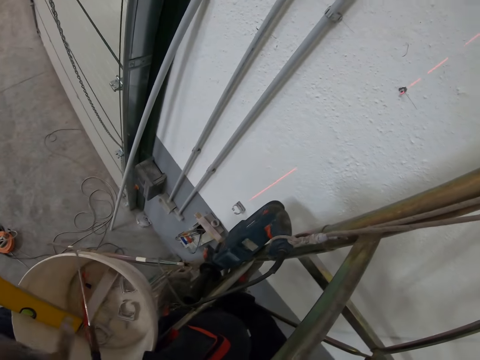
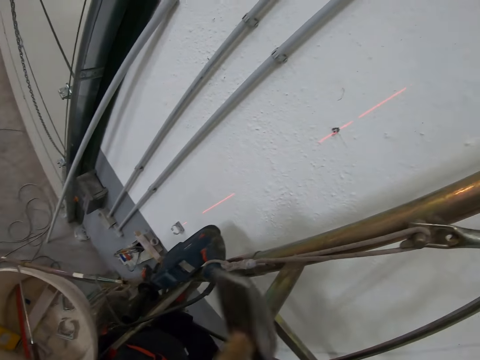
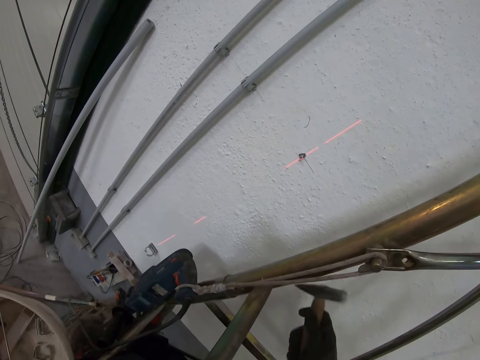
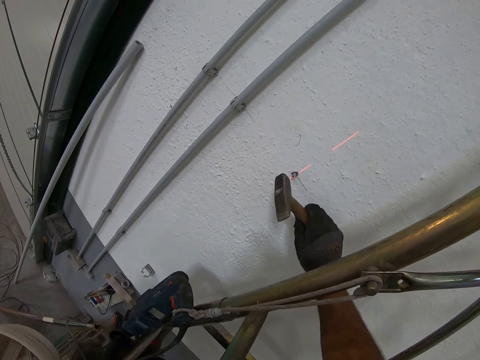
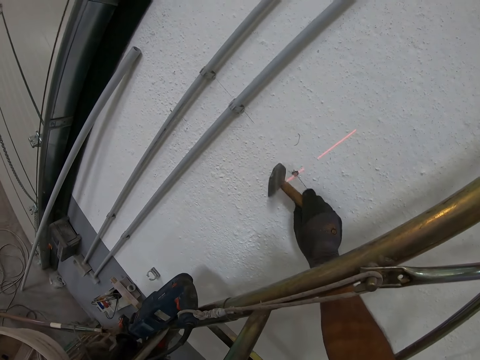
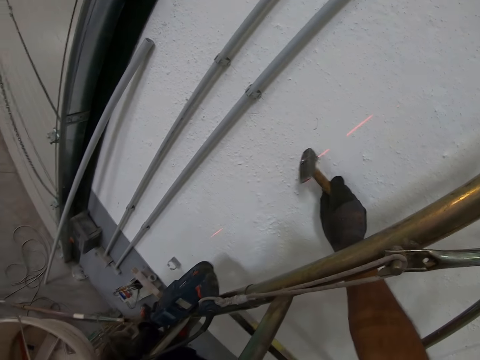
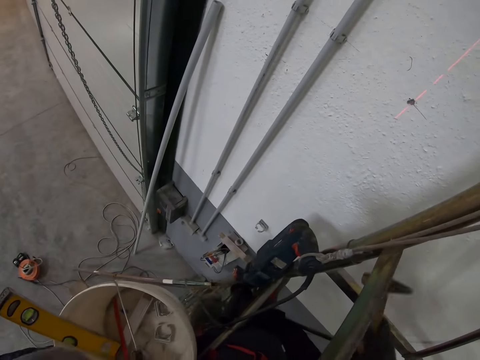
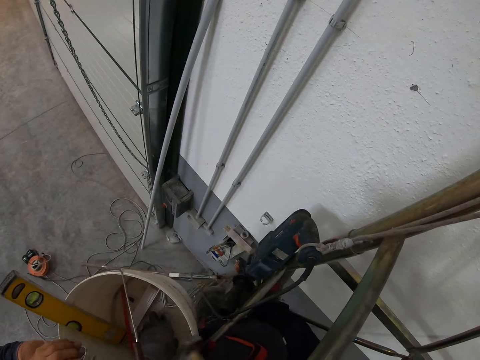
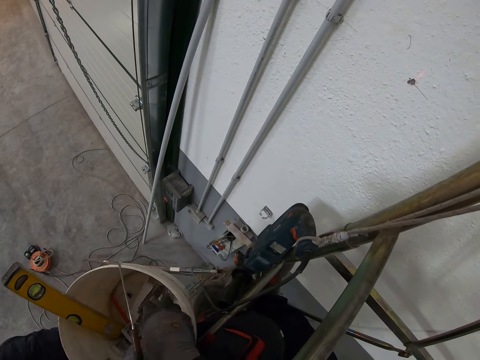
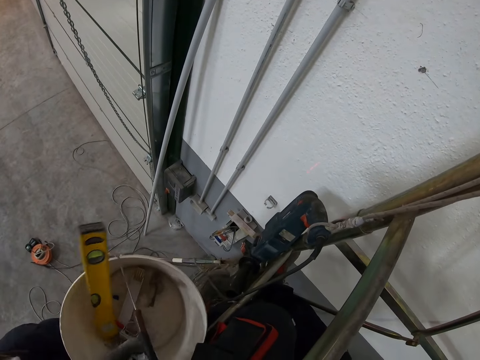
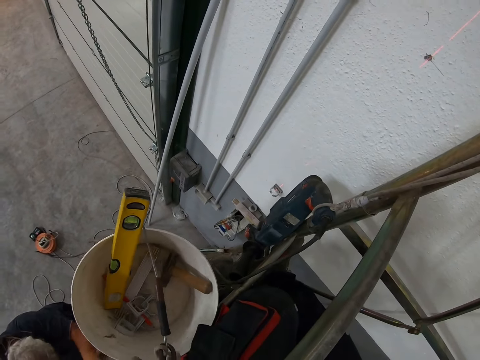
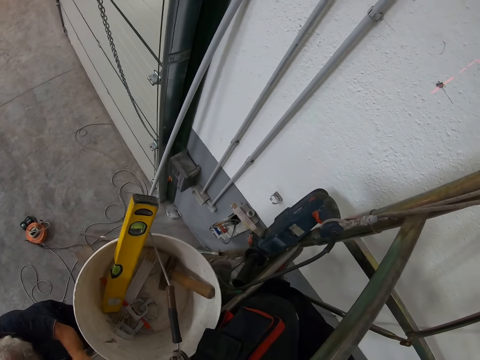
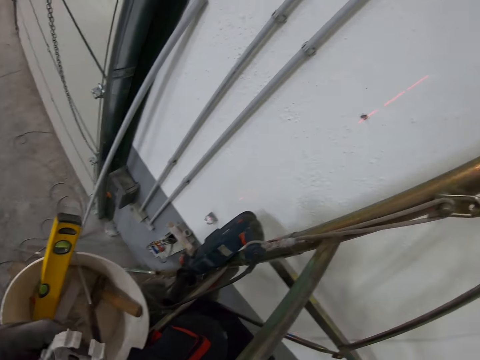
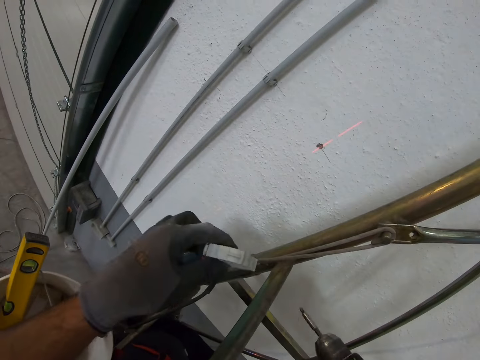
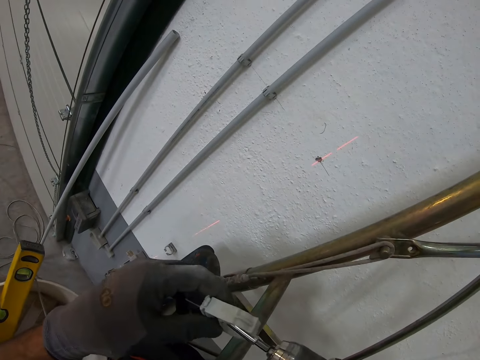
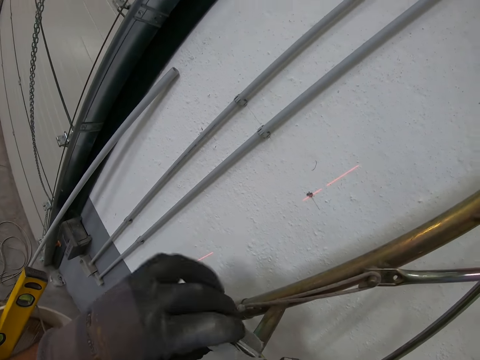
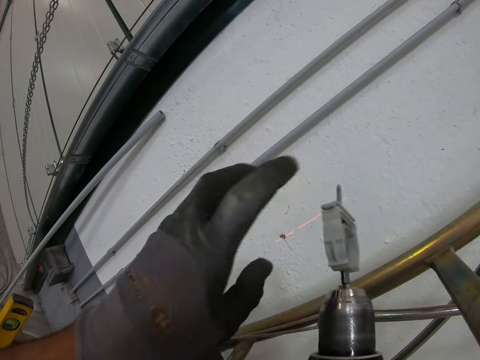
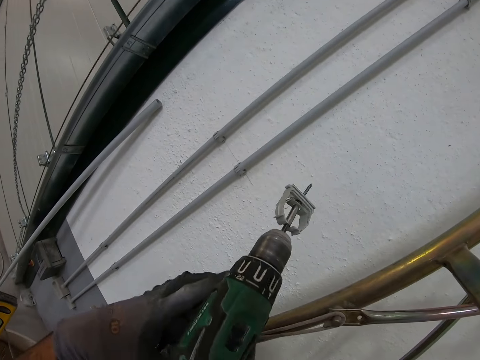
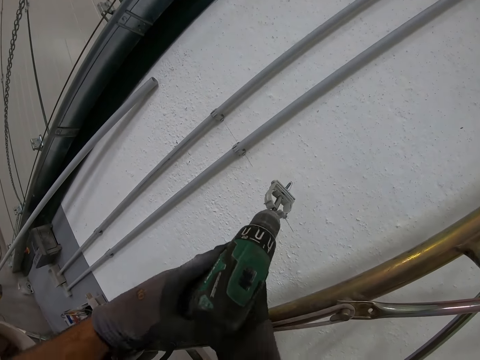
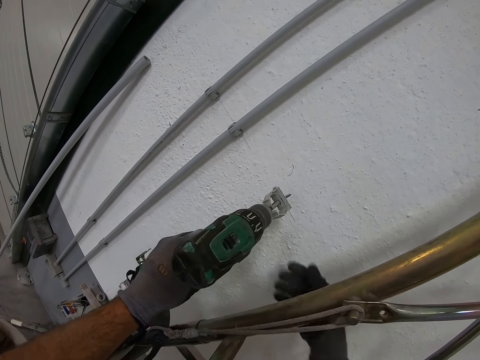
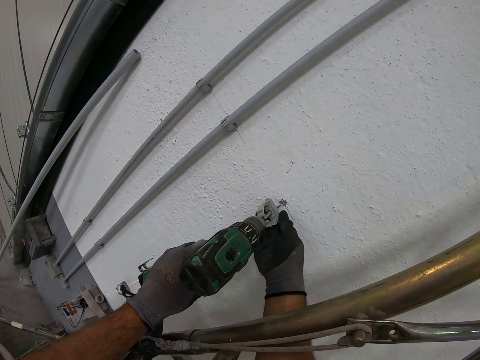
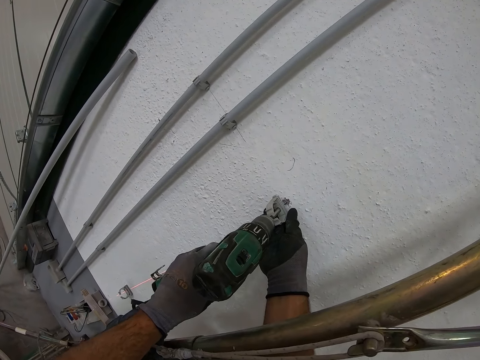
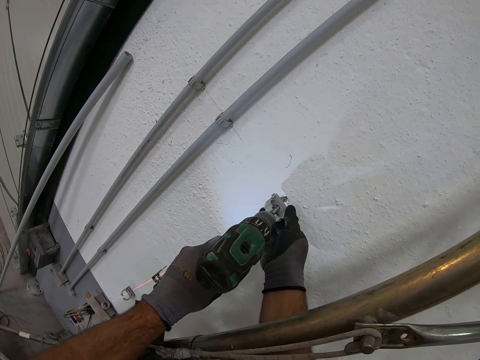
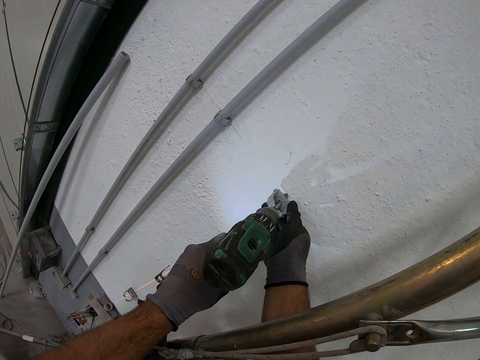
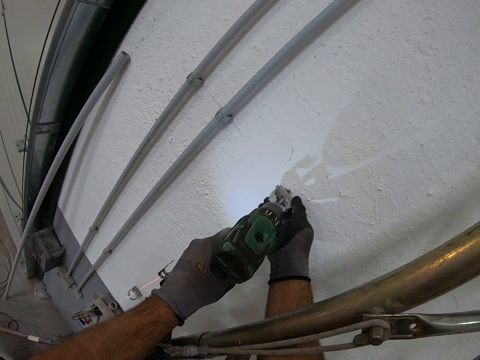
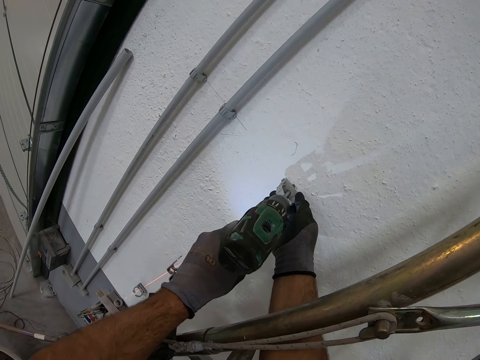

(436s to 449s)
The camera wearer picks up a mallet hammer in the bucket. They hit something with the mallet hammer. They lift a pipe holder from the bucket. They put the mallet hammer in the bucket. They fit an impact wrench on the pipe holder. They drive the pipe holder into a hole.

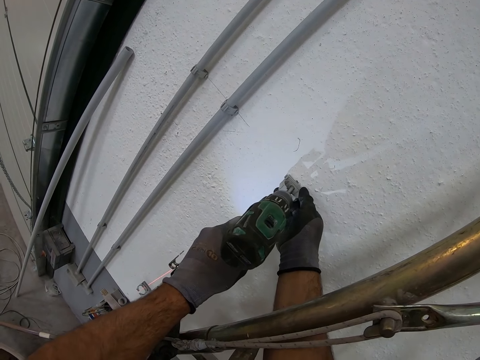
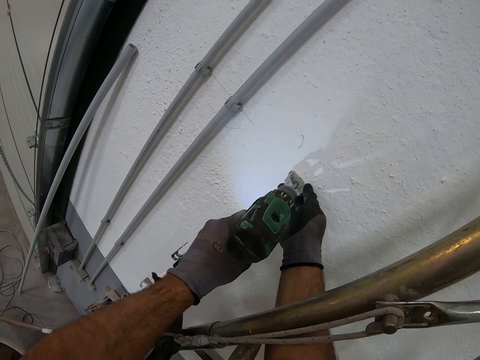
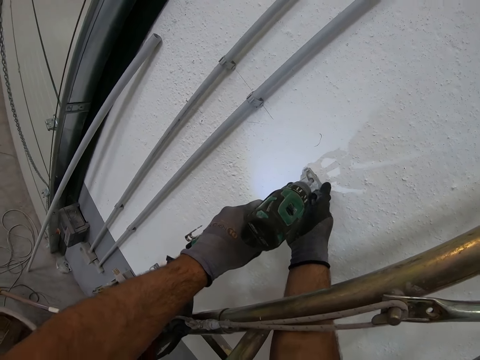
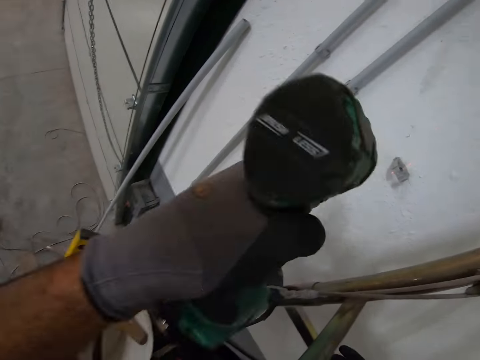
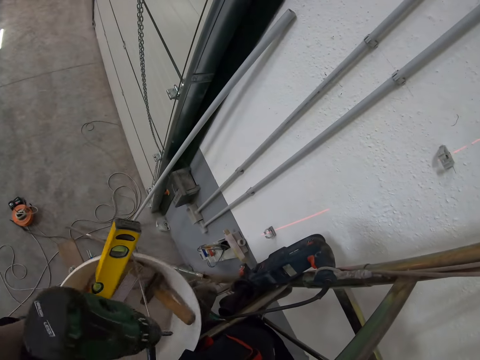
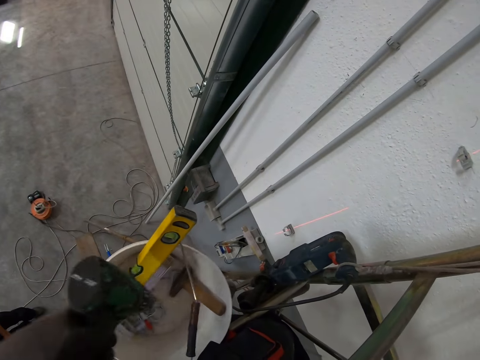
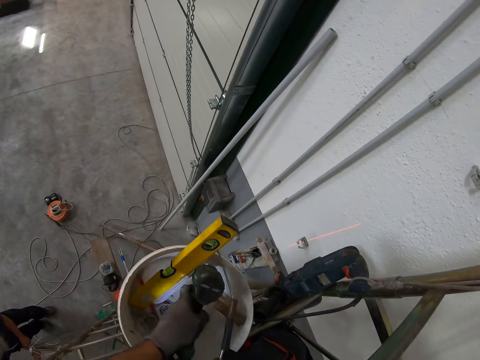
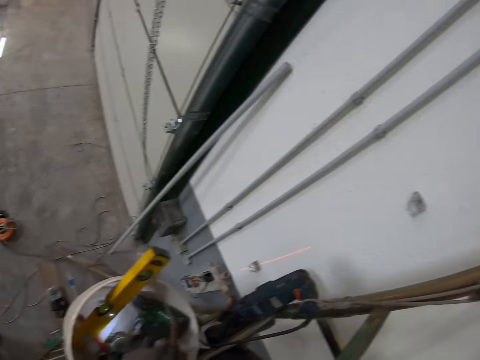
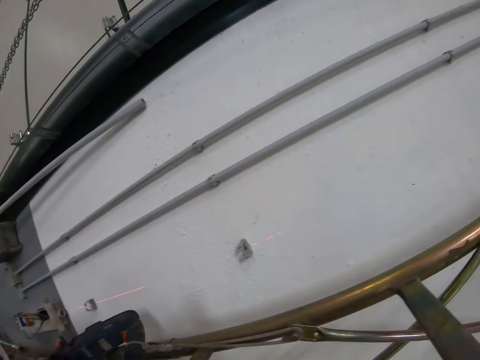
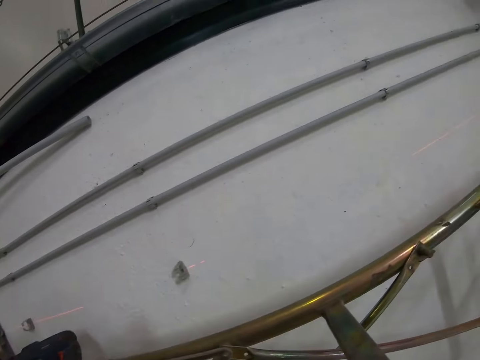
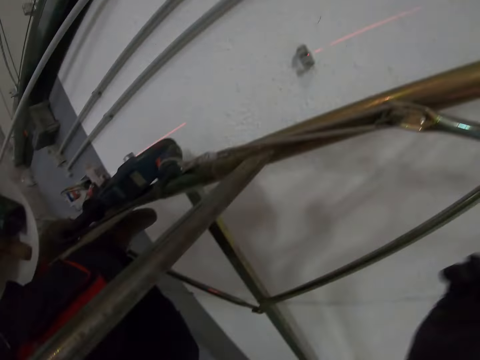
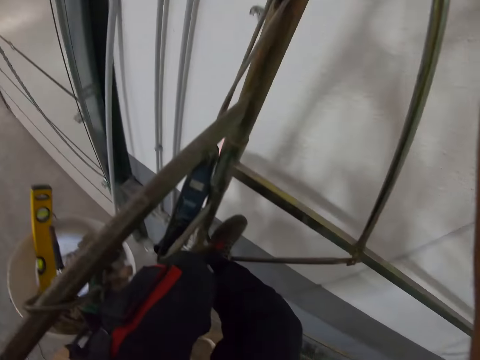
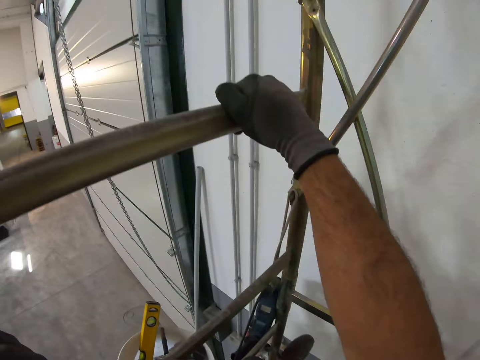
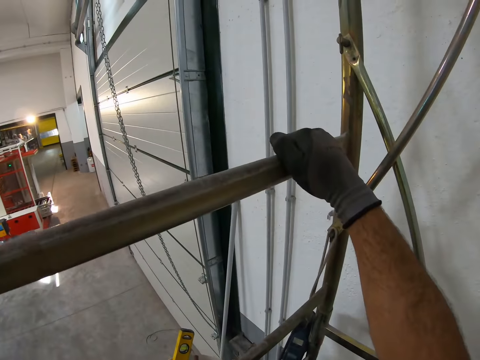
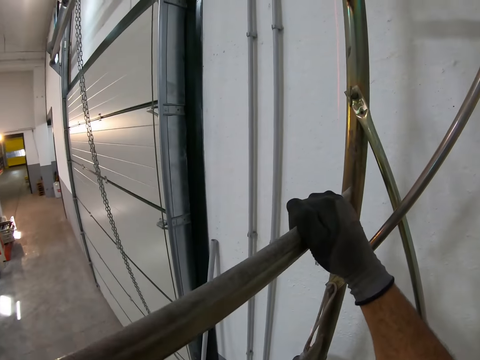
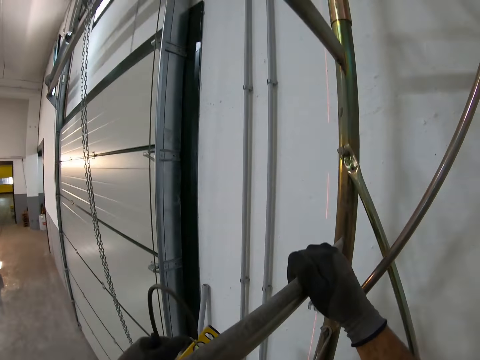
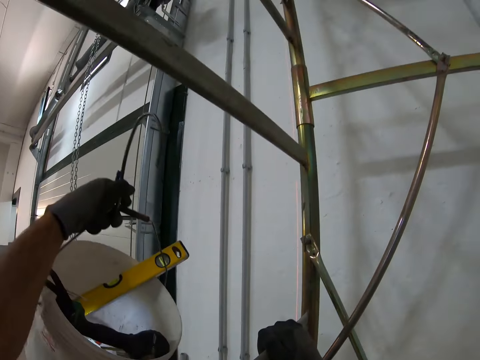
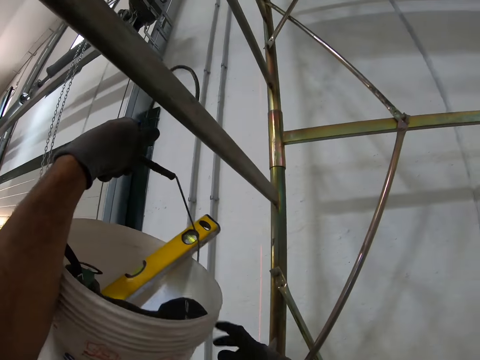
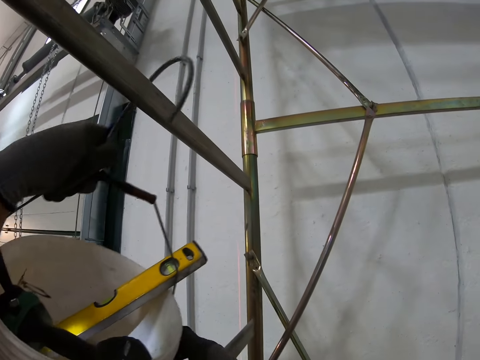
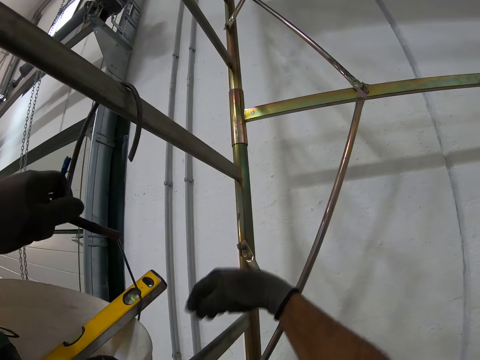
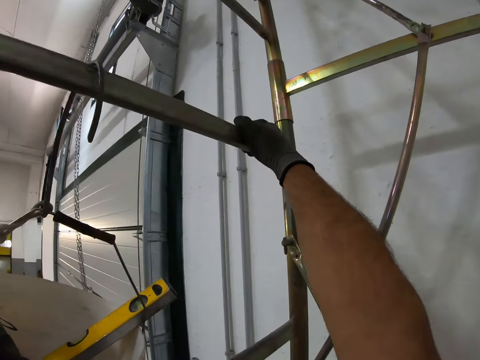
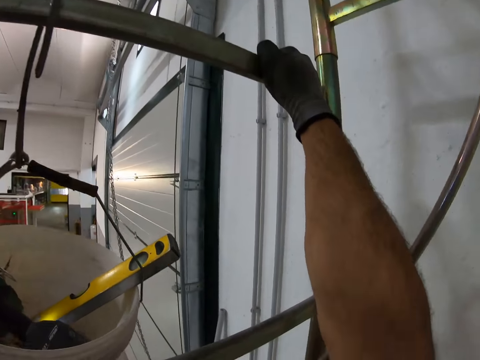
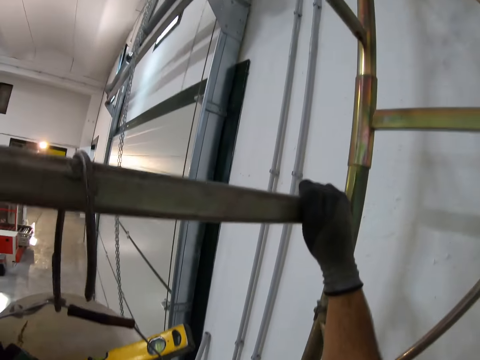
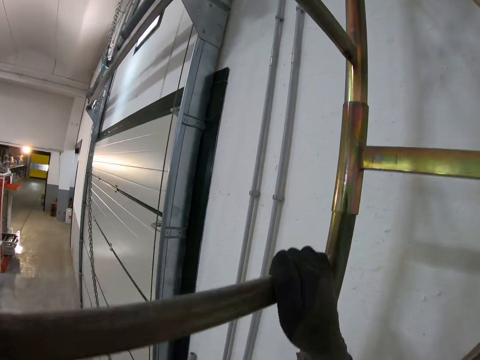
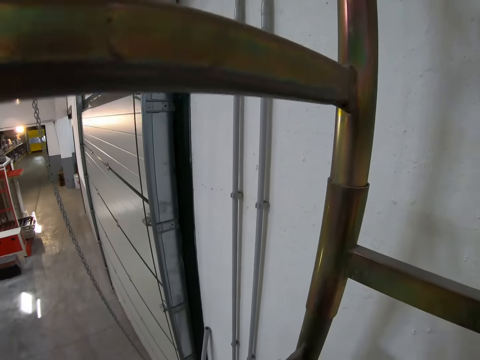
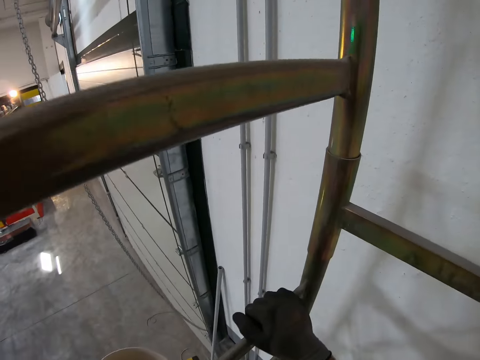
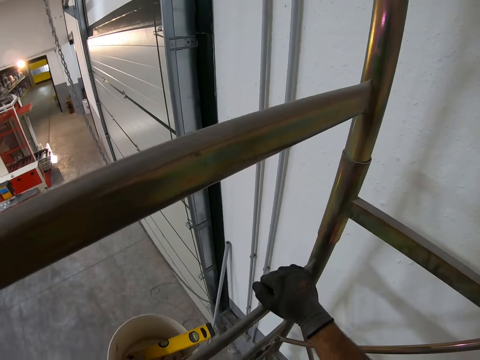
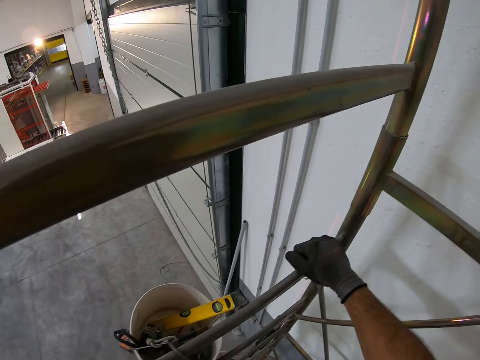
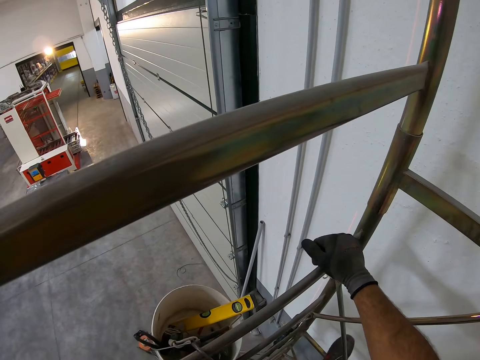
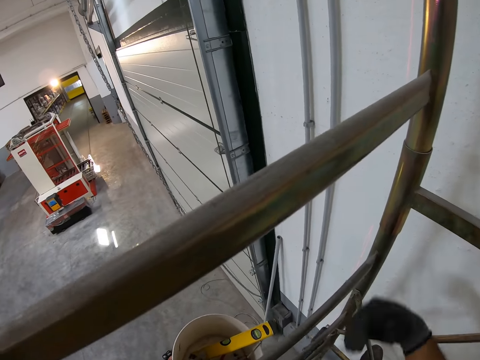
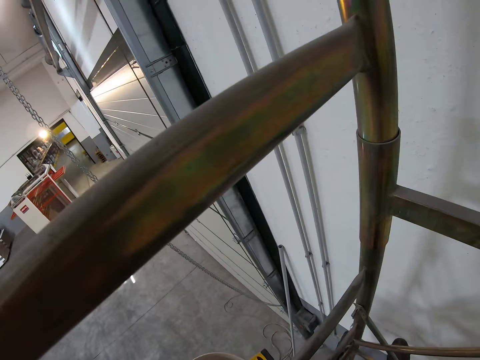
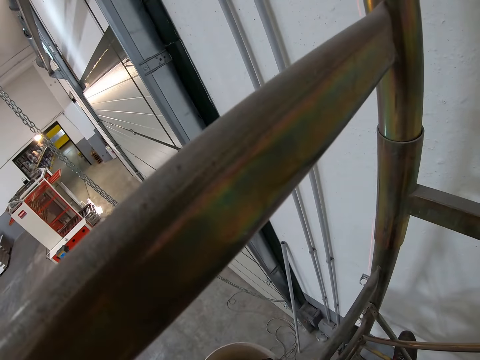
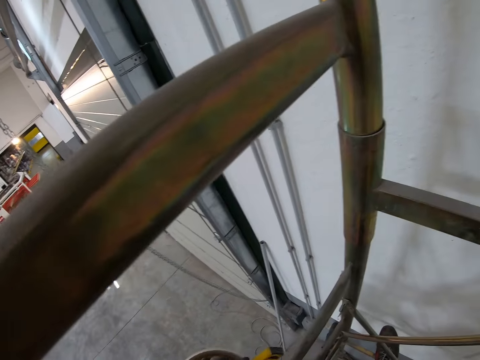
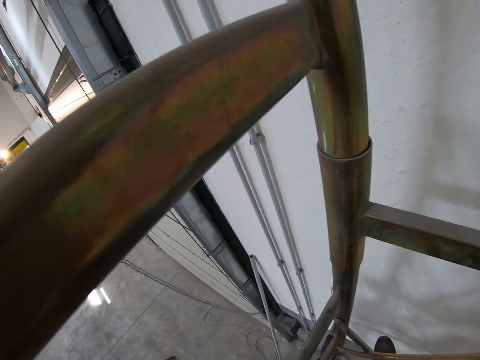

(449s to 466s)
The camera wearer drives a hook or pipe holder inside the wall. They remove the impact wrench from the pipe holder. They place the impact wrench in a bucket. They climb up. They lift the bucket. They hook the bucket on a ladder step. They climb up the ladder.
